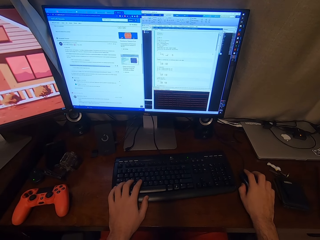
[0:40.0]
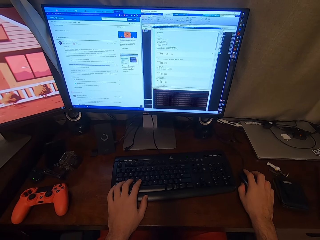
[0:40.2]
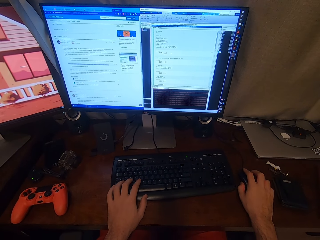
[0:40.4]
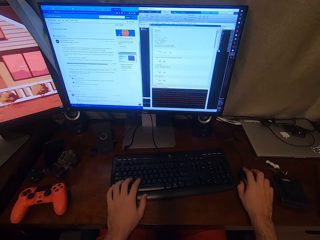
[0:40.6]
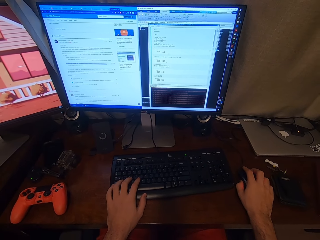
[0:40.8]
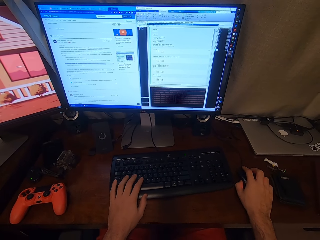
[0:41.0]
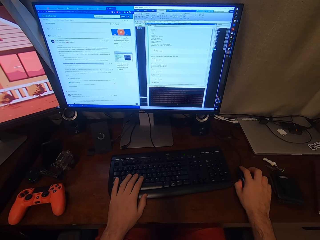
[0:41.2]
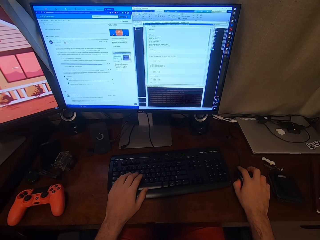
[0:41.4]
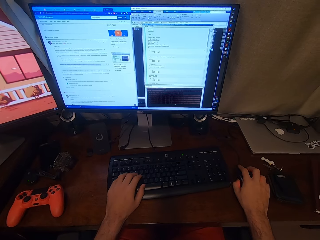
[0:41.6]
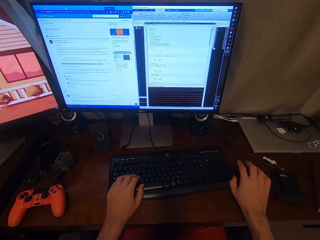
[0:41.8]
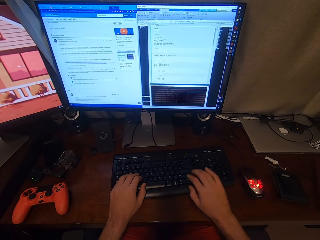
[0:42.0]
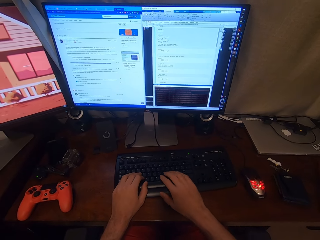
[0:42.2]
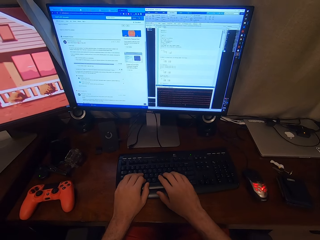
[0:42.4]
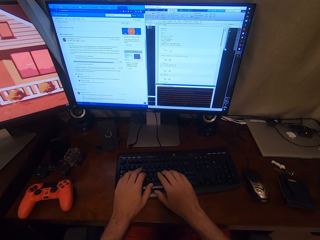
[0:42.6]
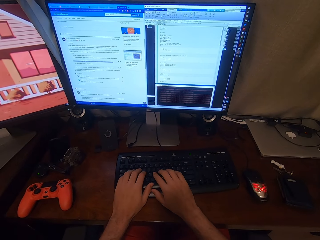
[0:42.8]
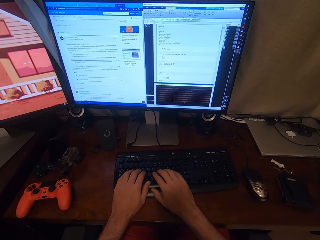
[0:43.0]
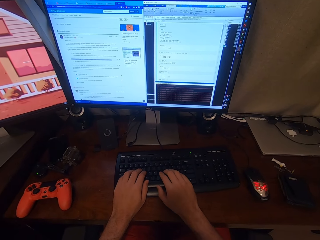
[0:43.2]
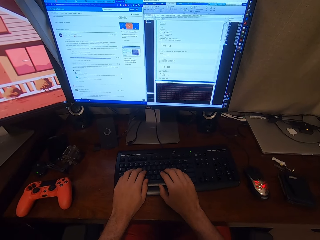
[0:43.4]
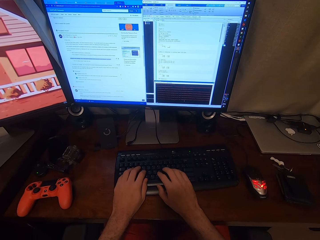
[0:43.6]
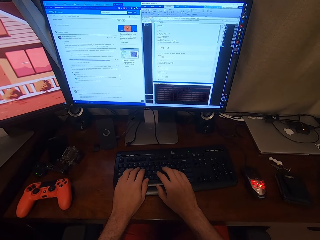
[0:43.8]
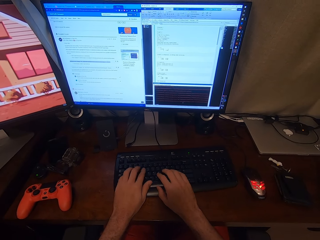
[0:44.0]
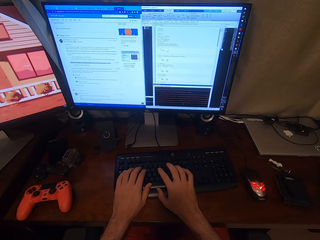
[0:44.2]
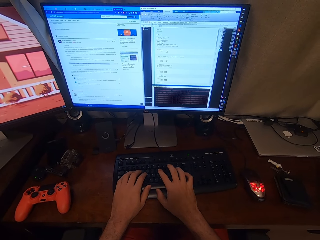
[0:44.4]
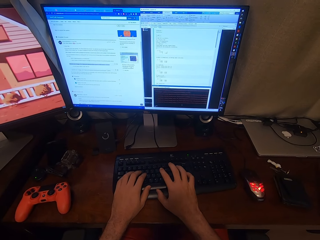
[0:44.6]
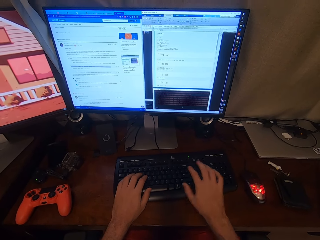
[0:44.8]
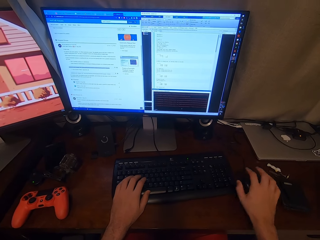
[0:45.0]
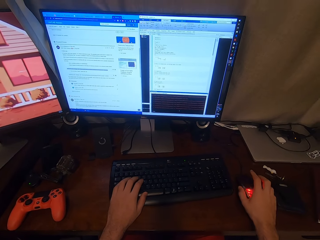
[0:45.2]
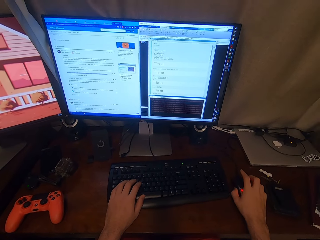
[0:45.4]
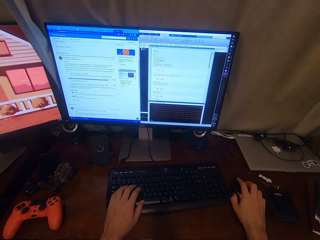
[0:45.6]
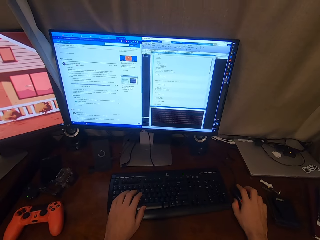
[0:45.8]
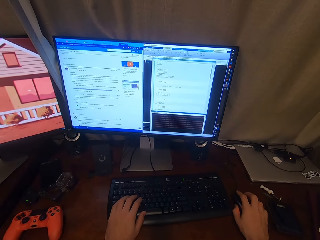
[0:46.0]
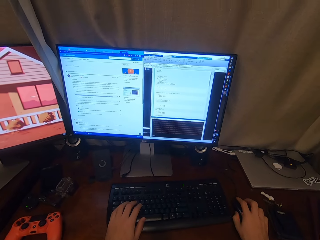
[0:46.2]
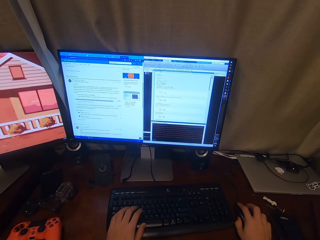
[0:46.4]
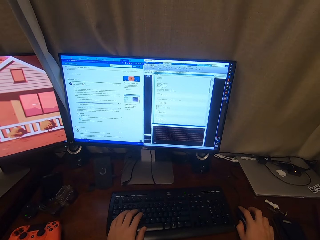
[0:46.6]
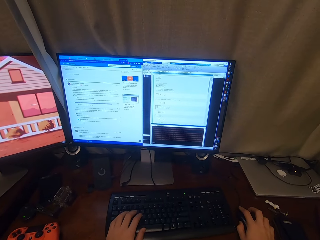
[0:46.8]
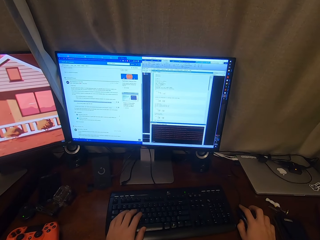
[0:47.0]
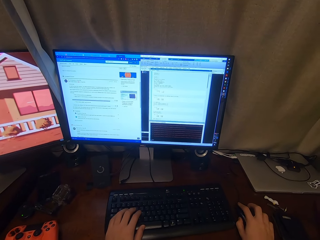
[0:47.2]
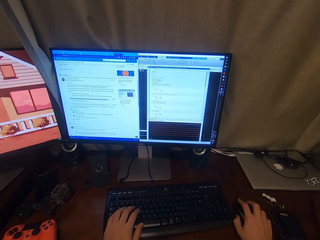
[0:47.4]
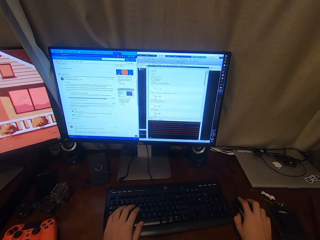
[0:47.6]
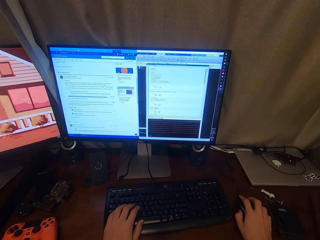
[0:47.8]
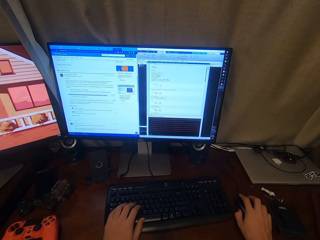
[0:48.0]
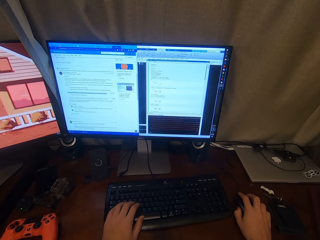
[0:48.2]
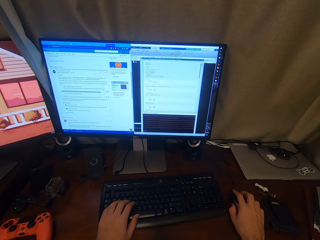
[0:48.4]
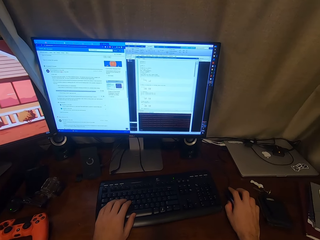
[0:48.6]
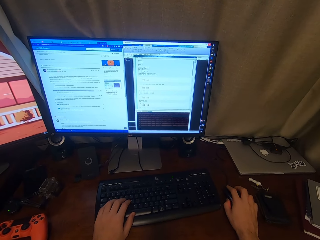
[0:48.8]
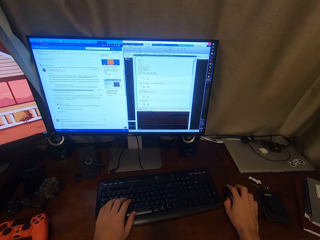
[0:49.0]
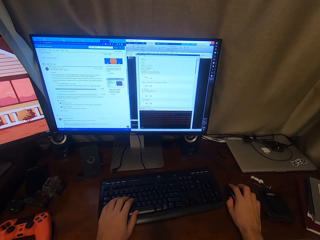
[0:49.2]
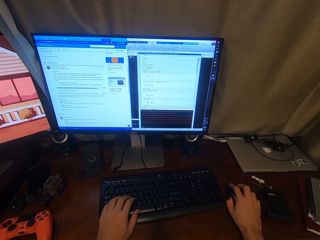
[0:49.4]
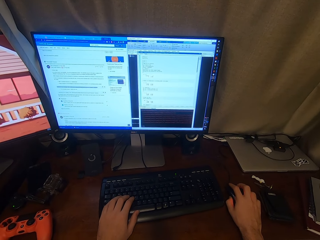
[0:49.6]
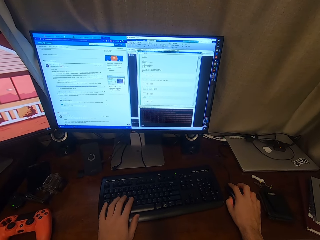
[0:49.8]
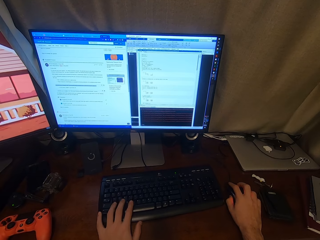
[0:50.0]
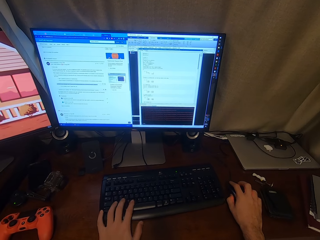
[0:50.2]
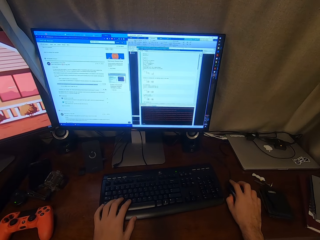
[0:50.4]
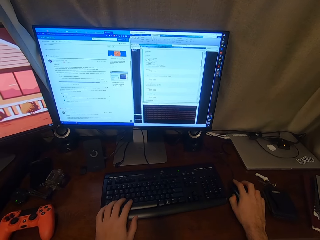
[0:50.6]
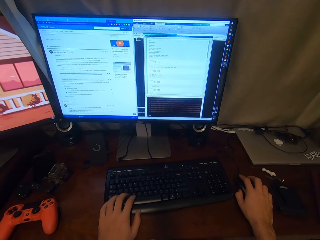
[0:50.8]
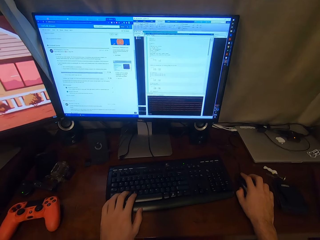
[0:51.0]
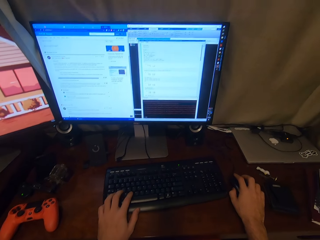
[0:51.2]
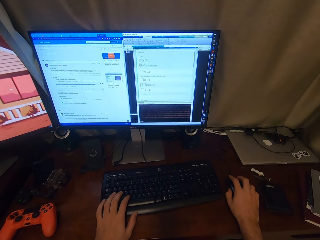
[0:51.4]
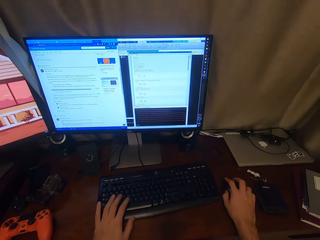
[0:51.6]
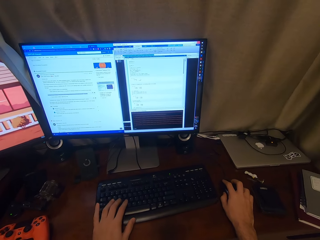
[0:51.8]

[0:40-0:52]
The camera wearer shifts the right hand to the keyboard. They type in a room. They operate the computer. They shift the right hand to the mouse. They hold the computer mouse. They operate the computer.

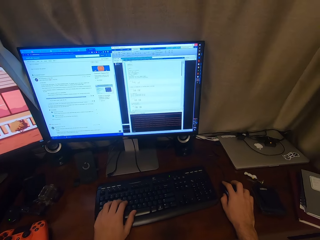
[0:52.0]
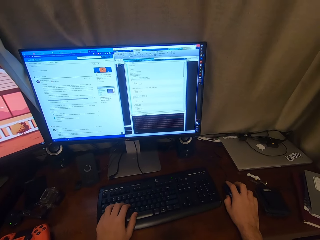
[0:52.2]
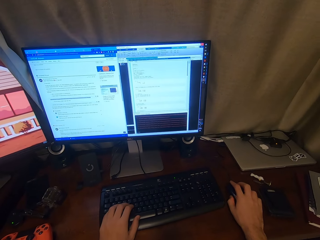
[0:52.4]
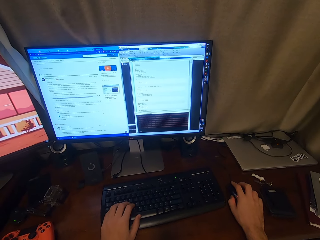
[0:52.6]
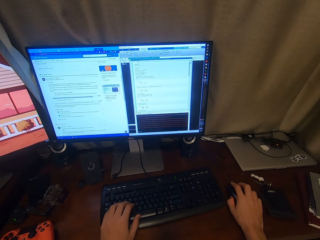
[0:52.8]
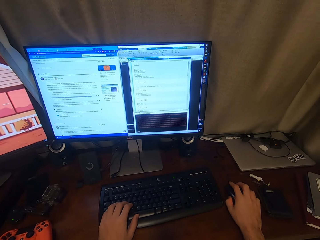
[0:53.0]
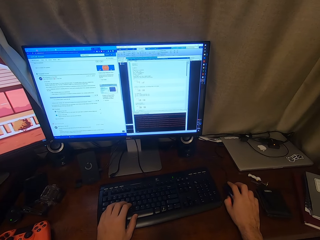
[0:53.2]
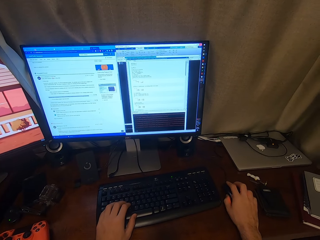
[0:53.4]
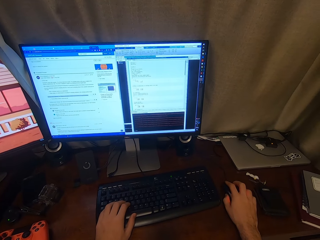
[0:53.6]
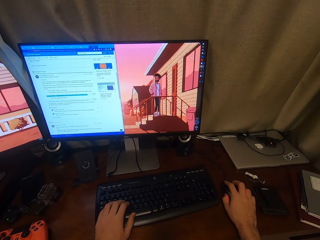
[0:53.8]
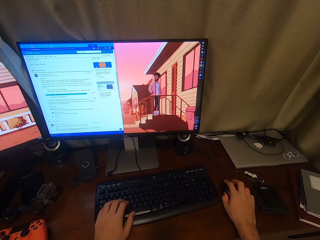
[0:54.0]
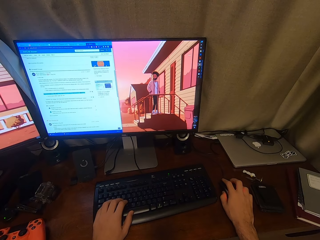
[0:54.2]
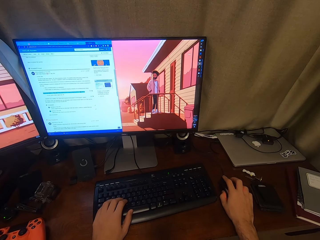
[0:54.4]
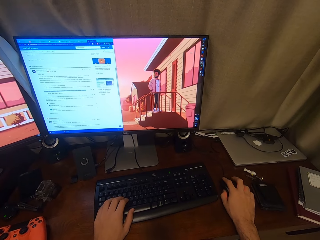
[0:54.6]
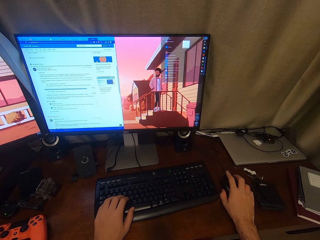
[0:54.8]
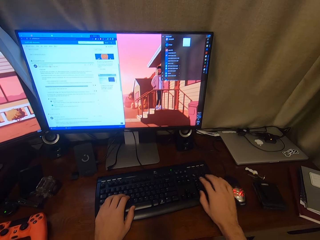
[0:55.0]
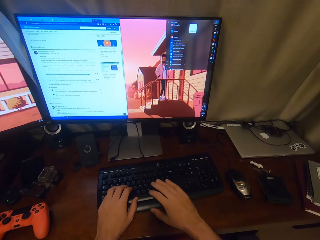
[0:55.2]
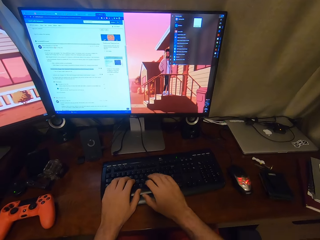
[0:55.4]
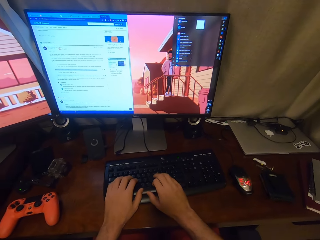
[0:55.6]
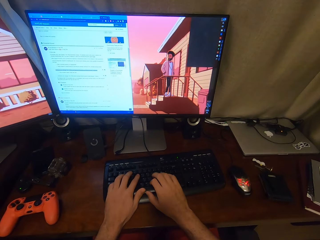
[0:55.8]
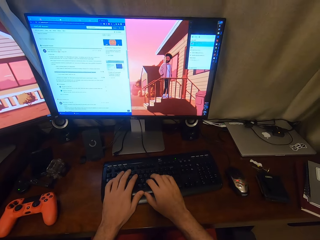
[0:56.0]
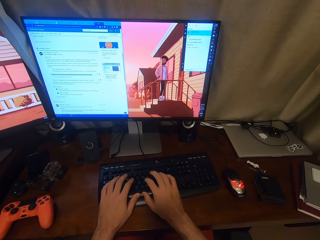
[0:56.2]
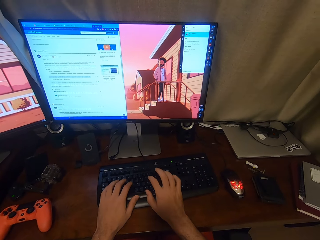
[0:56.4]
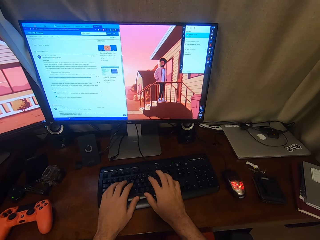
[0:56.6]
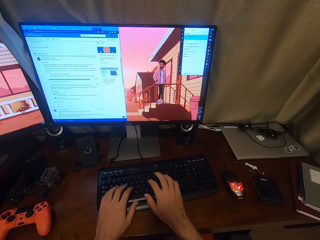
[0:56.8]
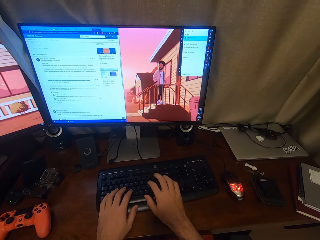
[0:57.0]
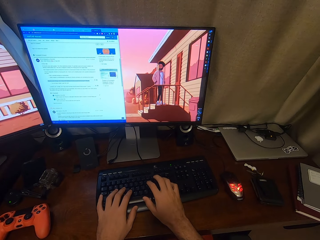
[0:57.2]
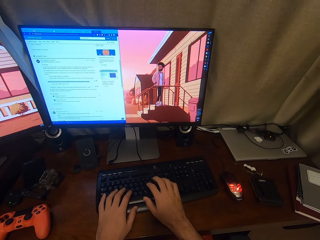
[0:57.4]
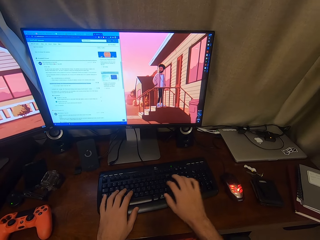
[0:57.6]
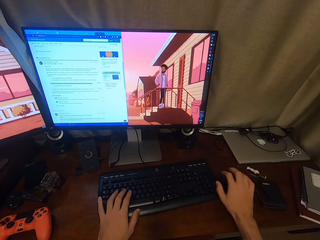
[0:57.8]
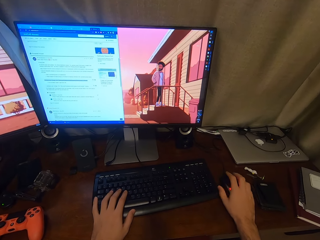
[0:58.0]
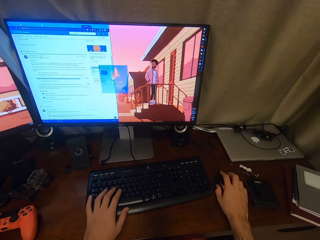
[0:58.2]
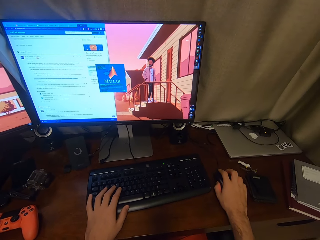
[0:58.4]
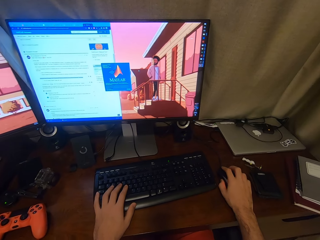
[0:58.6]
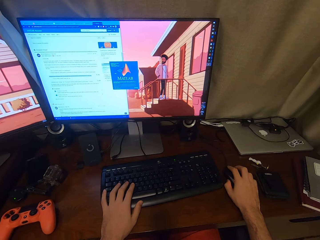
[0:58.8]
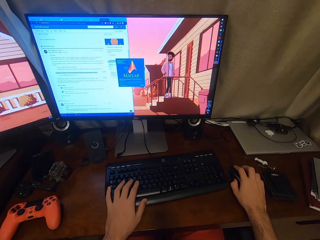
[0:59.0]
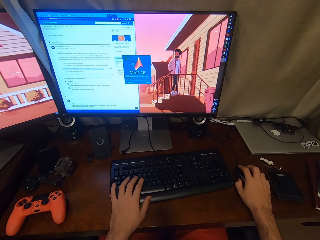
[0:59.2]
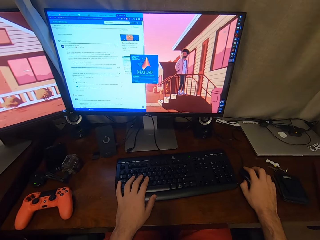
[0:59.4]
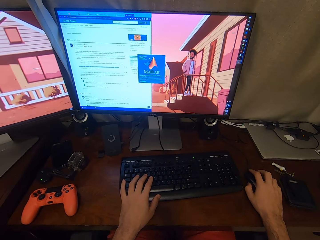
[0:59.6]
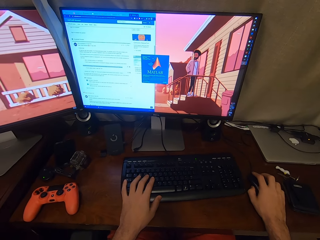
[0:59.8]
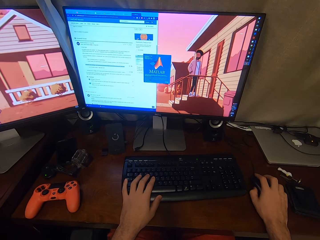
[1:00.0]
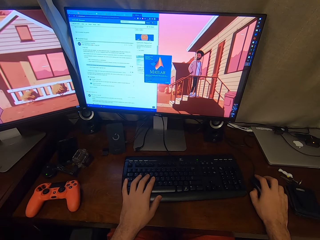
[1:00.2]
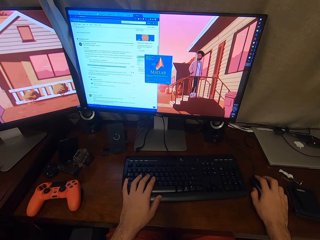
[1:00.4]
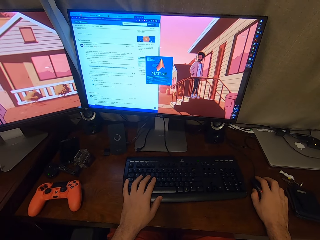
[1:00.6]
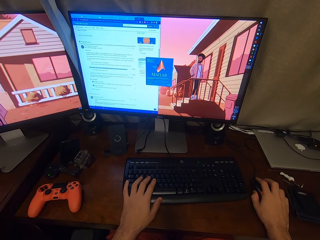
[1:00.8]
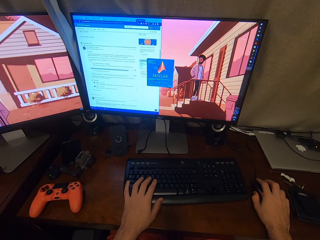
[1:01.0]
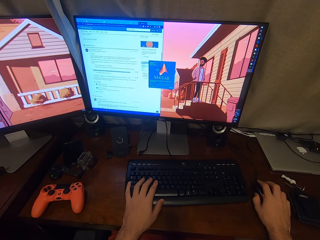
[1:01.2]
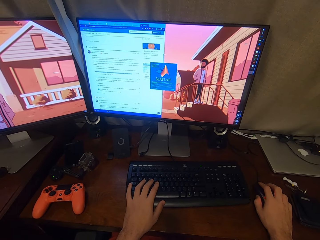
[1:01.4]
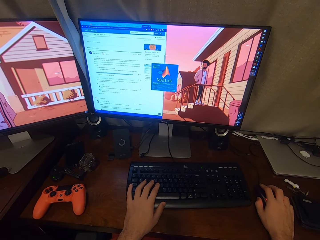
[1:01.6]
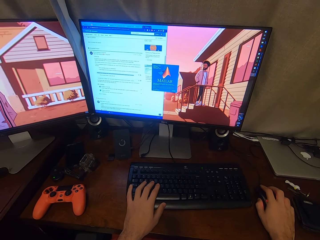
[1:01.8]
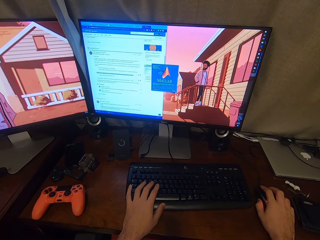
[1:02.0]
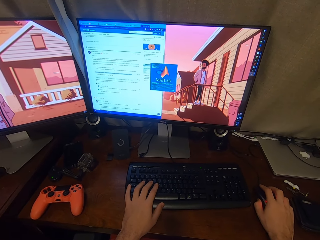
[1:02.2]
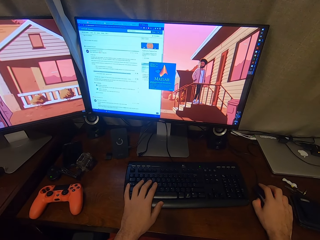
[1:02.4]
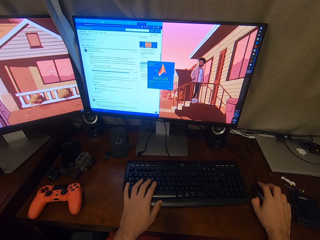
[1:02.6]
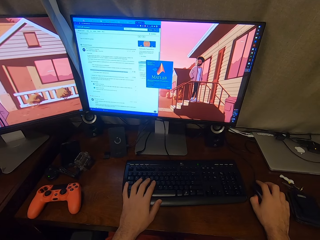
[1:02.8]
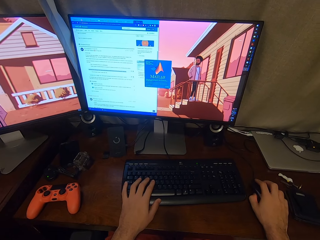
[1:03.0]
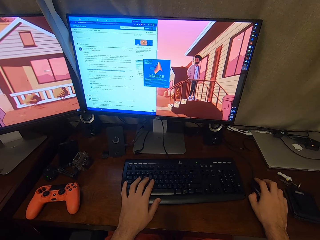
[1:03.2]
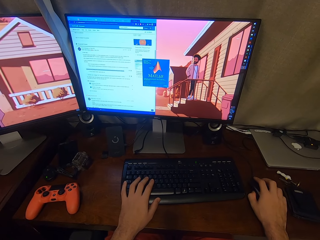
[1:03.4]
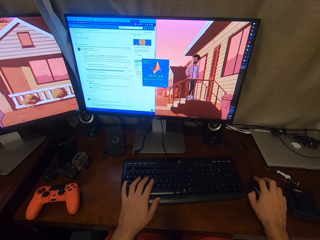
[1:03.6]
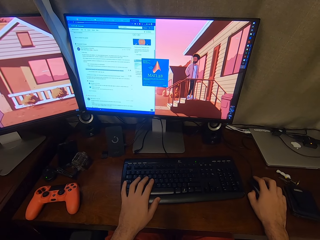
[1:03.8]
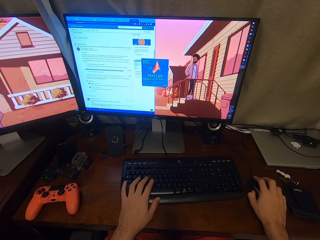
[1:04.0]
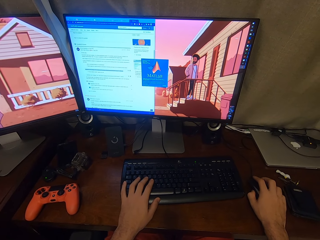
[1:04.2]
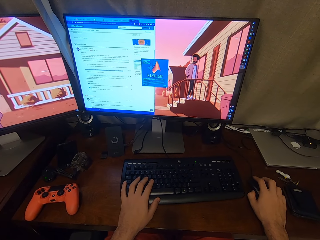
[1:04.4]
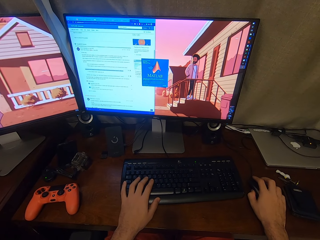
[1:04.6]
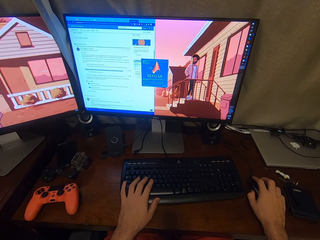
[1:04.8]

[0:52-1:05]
The camera wearer shifts the right hand to the keyboard. They operate the computer. They type in a room. They shift the right hand to the mouse. They hold the computer mouse. They operate the computer.
